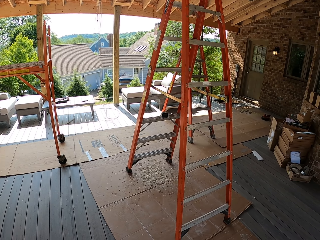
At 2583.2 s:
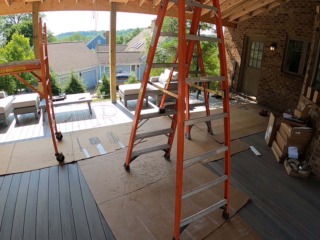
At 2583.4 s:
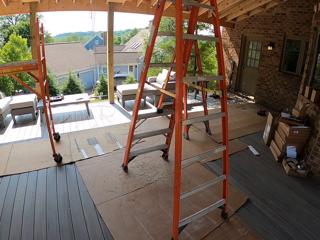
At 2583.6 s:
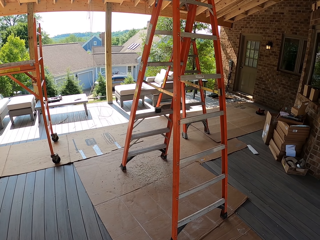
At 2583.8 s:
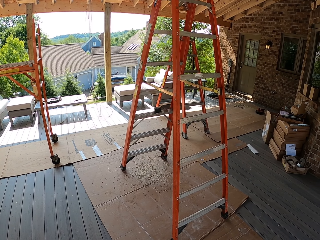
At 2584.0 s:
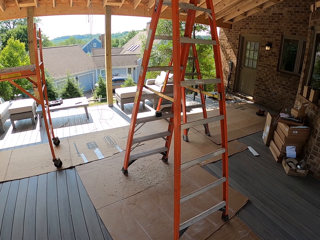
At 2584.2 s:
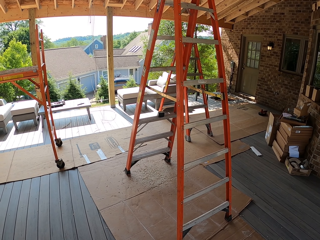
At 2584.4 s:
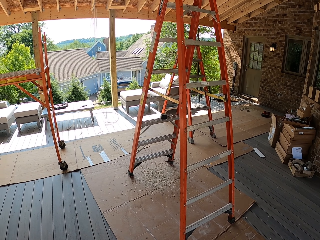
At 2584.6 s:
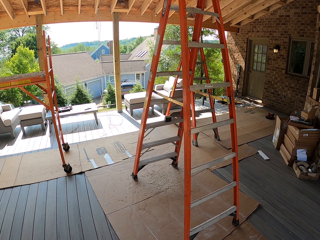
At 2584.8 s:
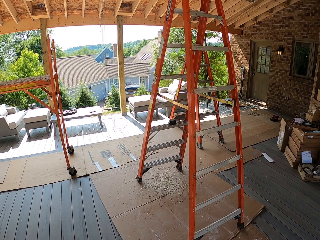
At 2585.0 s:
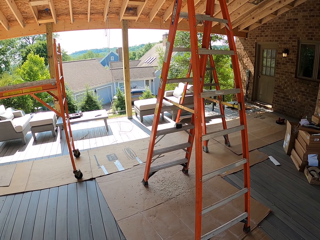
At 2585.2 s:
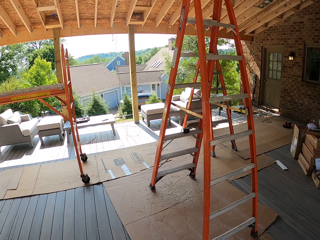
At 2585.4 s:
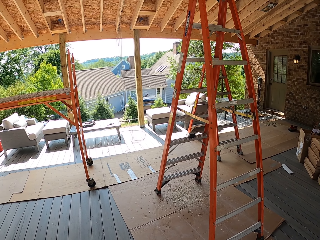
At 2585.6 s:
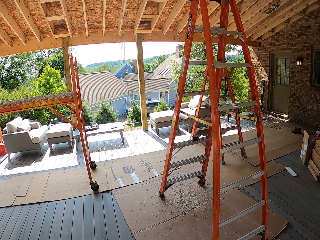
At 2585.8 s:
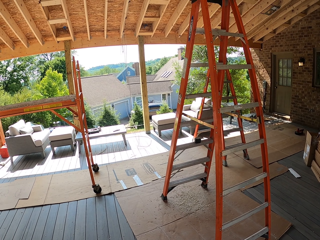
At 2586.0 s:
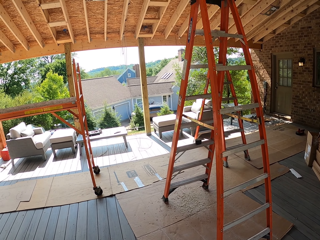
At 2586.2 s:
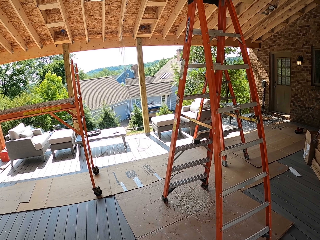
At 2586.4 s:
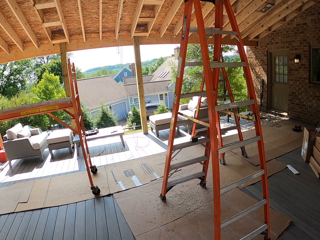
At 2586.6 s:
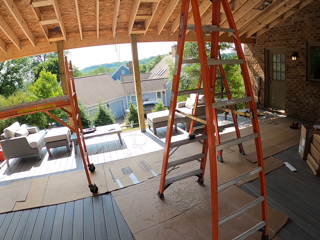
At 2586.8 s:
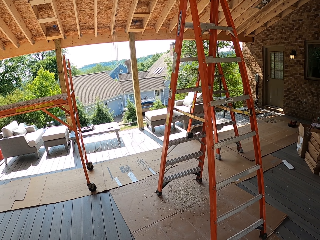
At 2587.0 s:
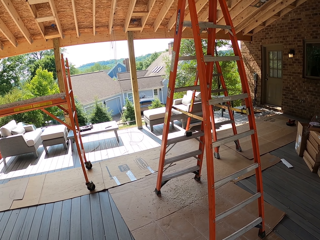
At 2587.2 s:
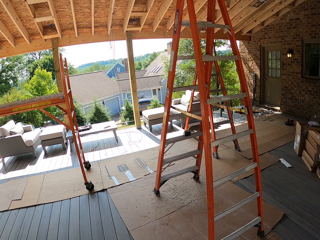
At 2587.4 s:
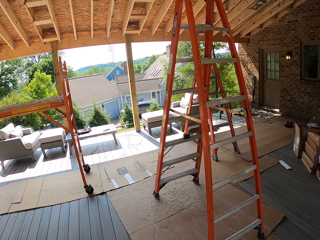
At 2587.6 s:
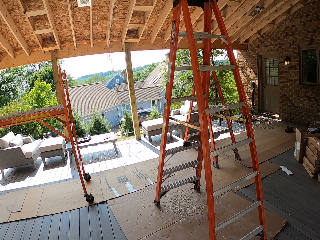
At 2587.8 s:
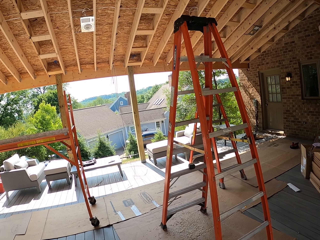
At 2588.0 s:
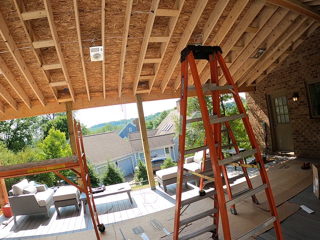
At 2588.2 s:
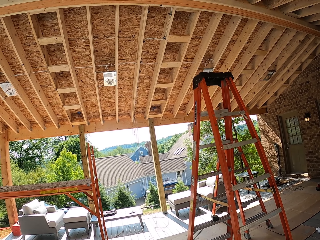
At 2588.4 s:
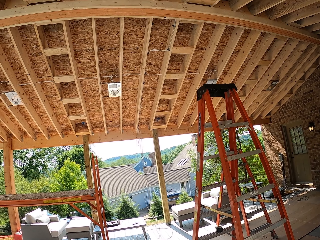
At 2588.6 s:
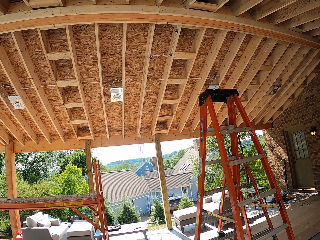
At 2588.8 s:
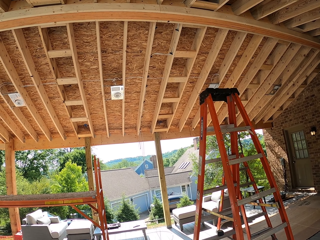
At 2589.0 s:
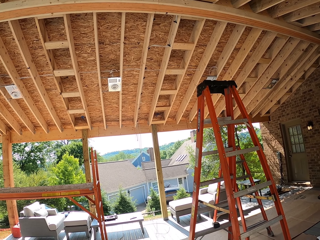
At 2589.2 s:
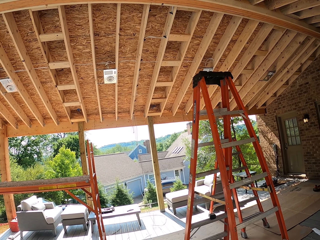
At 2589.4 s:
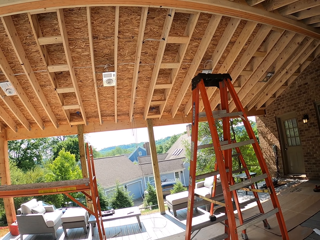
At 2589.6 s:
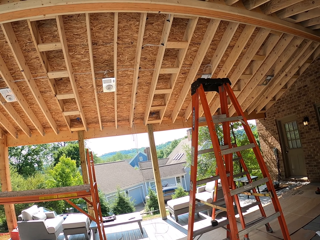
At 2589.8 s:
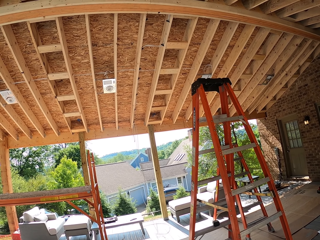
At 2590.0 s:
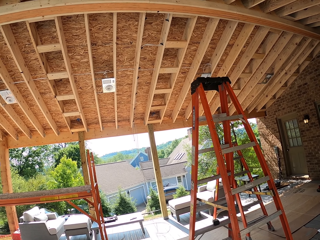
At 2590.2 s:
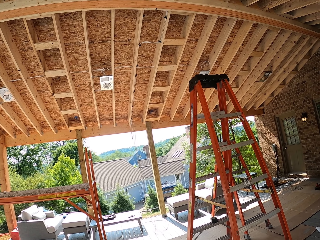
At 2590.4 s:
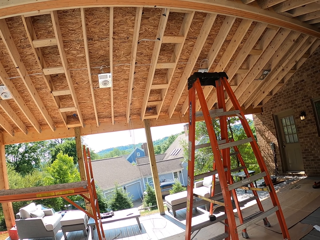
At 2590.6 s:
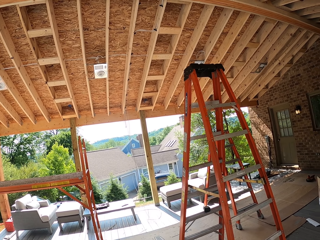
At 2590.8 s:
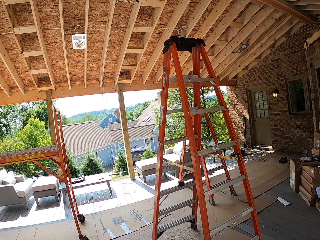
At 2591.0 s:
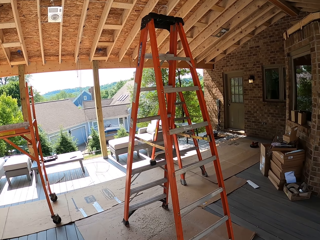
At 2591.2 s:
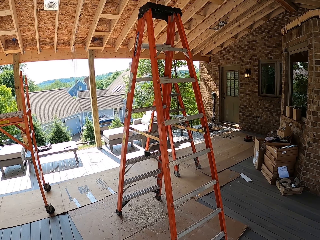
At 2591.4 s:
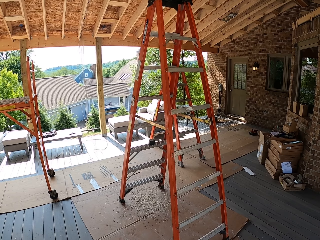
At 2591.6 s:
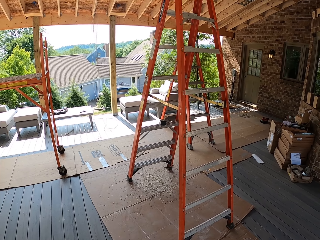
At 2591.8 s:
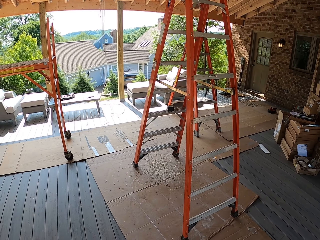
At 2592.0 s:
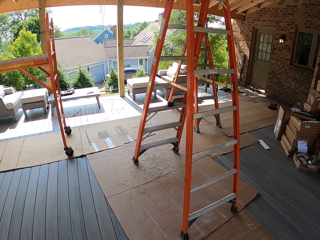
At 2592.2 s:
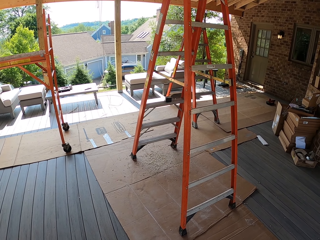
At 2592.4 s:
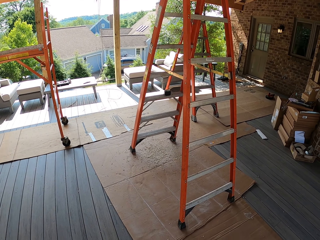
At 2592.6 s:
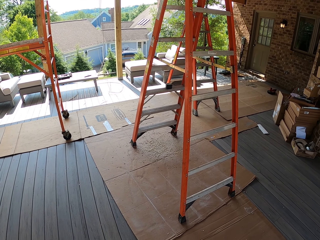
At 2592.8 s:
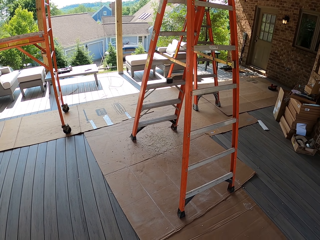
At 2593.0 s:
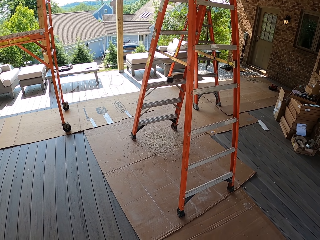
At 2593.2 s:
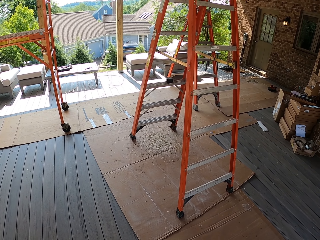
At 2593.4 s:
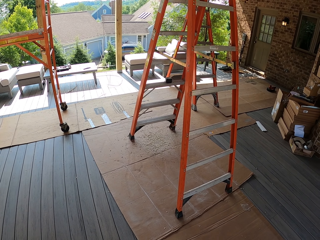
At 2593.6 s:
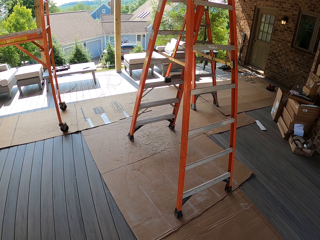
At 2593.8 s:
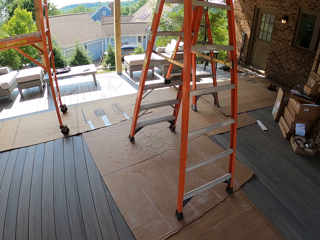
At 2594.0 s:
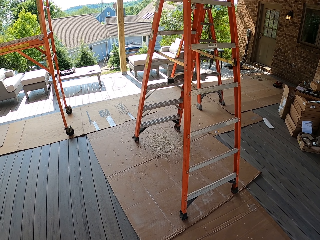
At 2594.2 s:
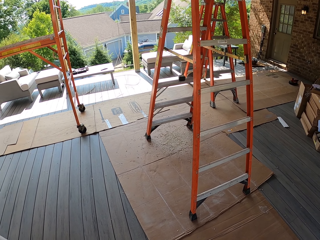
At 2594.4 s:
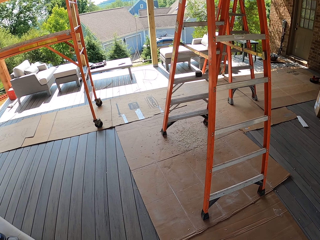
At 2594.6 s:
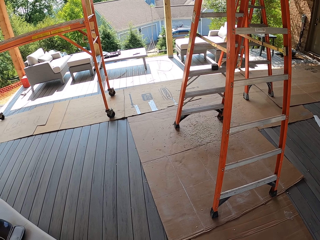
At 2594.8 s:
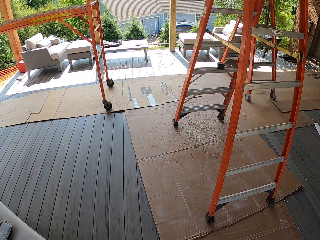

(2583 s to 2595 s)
The camera wearer looks around. They gaze at the ceiling. They look around. They walk towards the work surface.

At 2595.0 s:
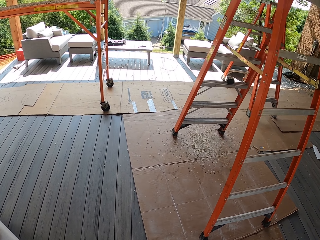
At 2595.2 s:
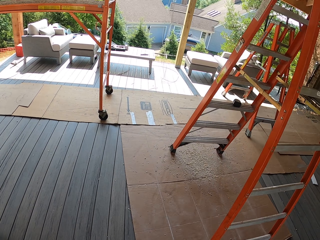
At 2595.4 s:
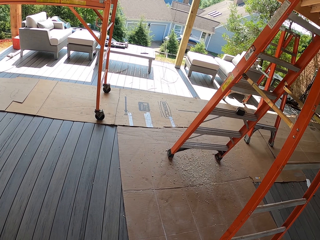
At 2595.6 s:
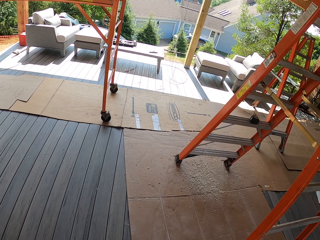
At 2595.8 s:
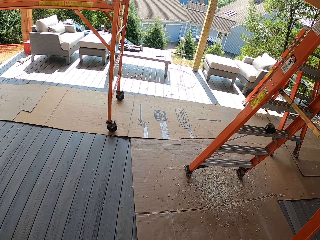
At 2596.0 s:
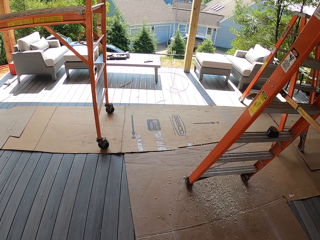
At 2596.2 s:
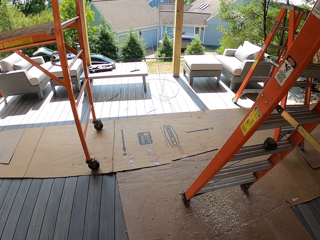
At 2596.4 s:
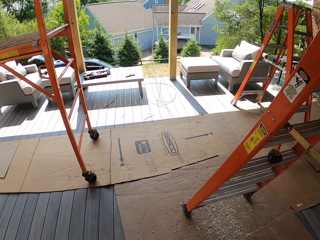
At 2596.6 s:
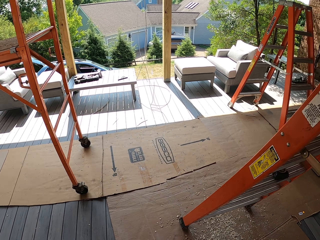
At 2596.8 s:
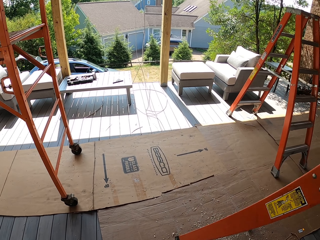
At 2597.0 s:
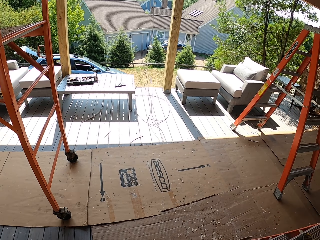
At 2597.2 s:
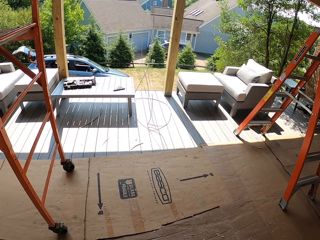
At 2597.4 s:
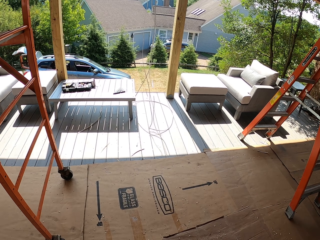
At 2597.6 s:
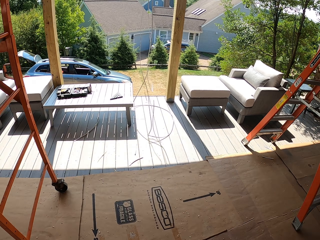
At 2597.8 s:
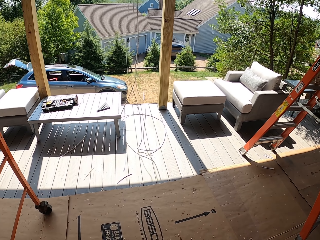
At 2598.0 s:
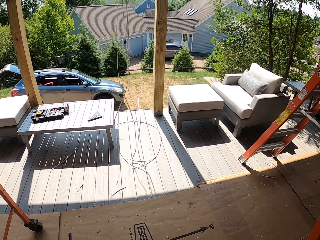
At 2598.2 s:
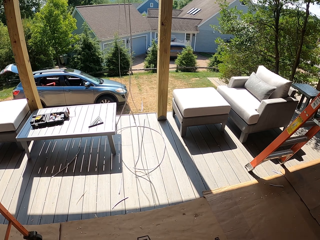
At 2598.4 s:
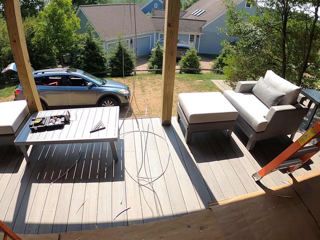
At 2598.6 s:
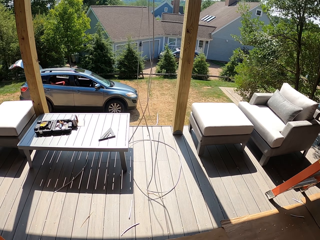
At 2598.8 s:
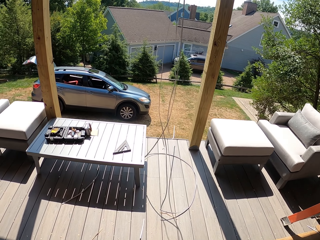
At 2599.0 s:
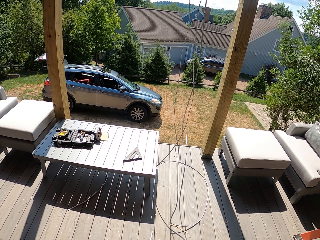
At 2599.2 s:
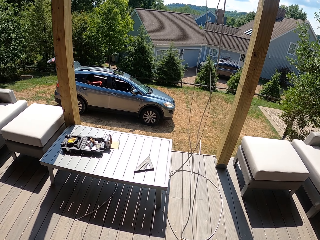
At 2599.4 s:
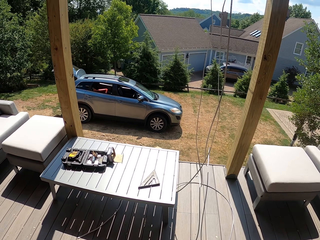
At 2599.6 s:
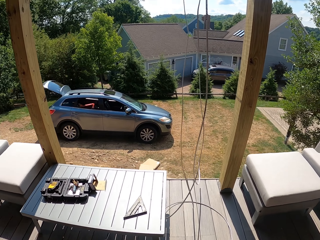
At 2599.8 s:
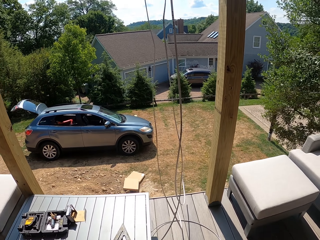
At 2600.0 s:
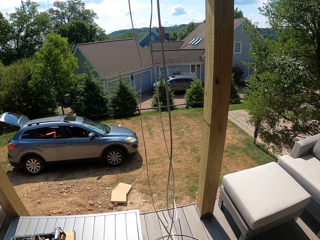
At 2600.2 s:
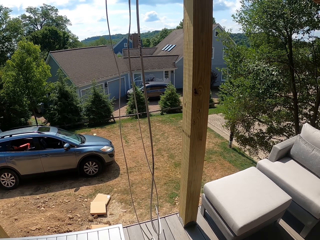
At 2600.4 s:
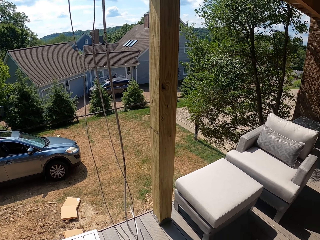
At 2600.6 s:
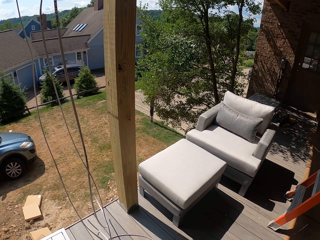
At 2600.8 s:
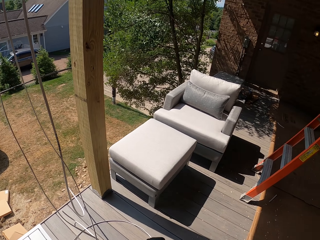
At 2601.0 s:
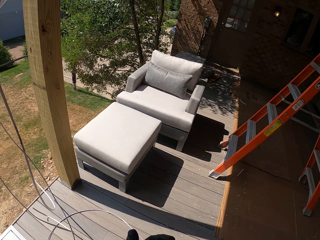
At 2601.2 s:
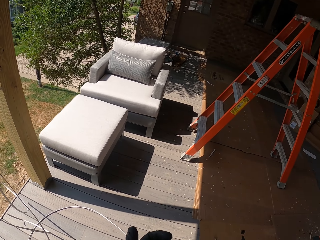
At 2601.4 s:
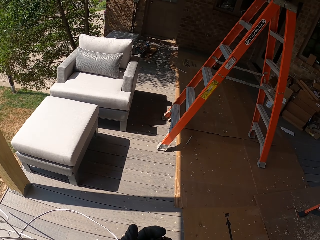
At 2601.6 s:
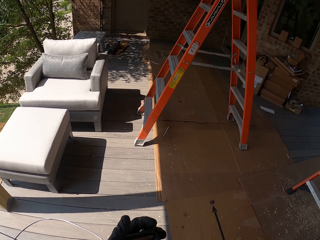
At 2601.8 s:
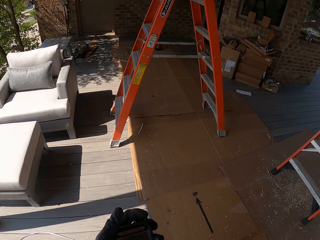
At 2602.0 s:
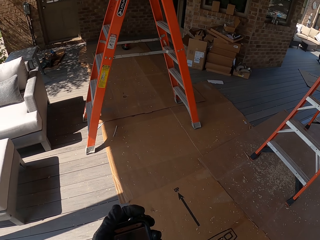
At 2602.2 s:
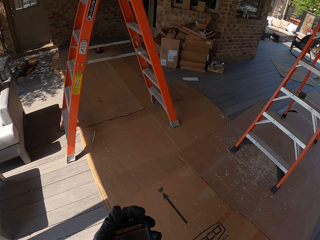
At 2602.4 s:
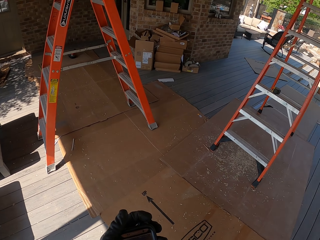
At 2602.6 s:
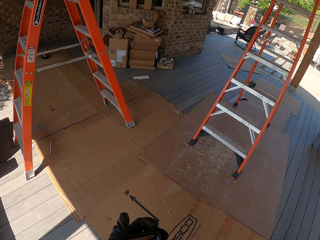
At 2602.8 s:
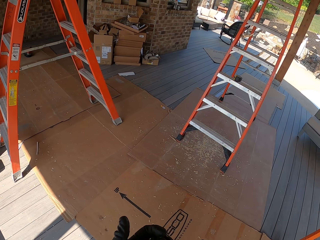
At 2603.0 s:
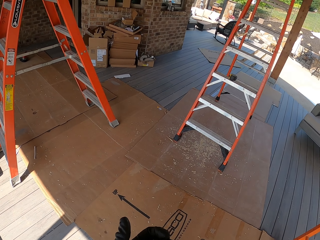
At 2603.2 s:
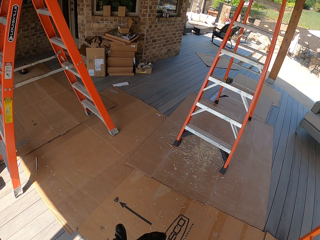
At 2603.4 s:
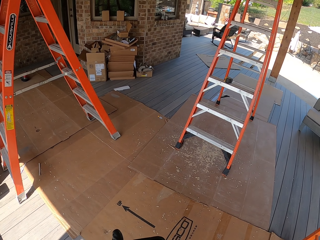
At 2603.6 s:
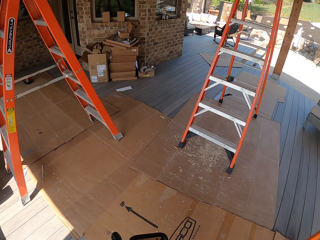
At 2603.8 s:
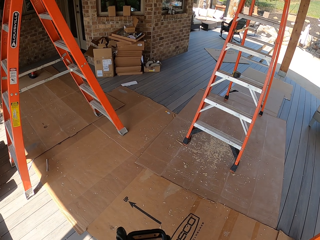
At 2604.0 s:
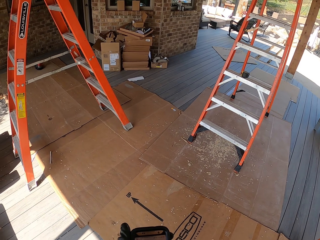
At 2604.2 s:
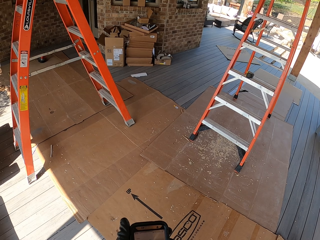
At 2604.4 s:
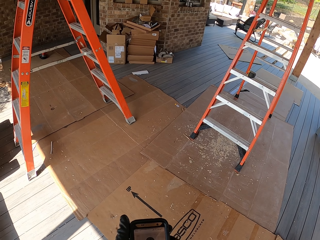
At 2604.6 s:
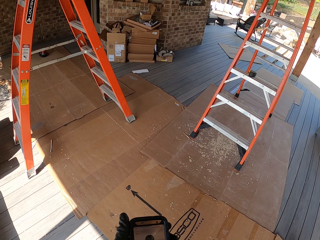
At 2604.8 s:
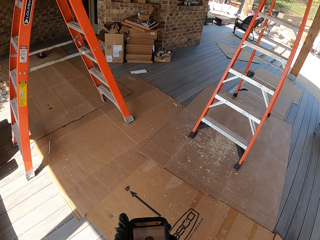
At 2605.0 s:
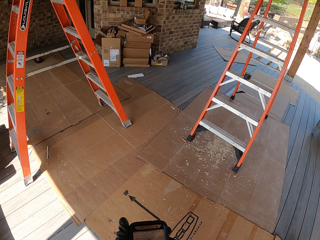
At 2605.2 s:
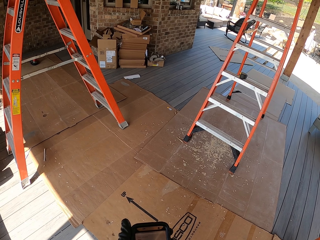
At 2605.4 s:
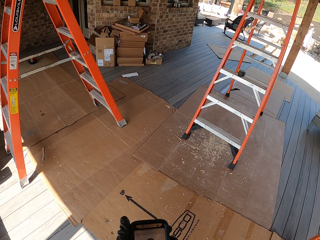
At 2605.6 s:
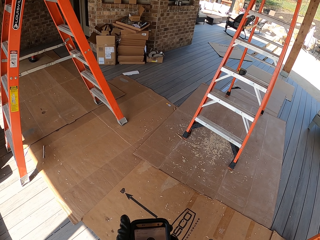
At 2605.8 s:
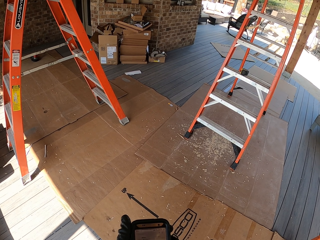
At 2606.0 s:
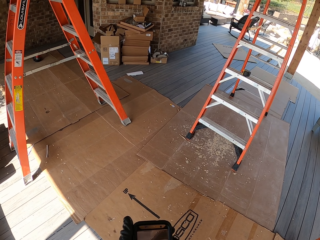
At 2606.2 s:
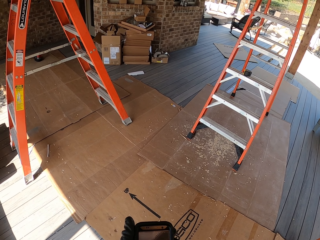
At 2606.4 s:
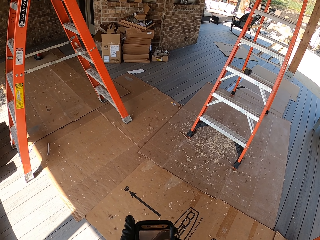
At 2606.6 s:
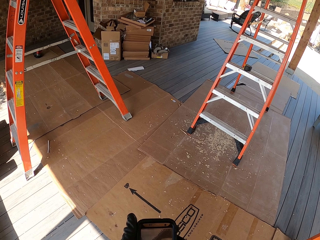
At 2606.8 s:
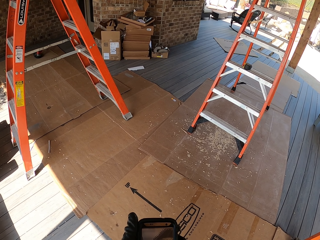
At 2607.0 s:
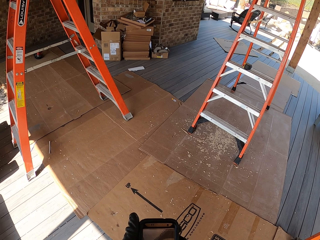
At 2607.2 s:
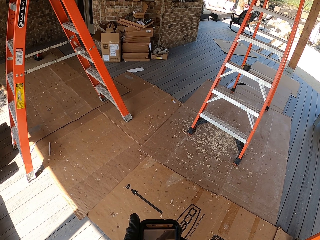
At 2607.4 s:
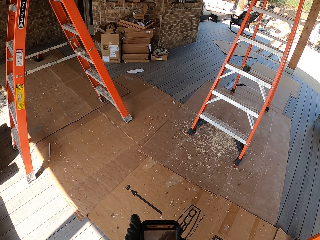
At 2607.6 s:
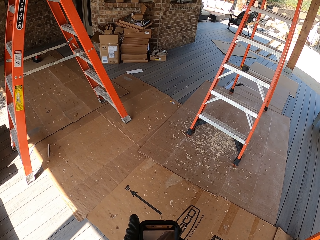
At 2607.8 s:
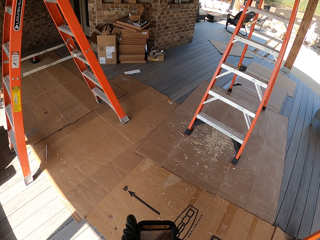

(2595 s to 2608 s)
The camera wearer walks. They turn around. They scroll the cellphone.
